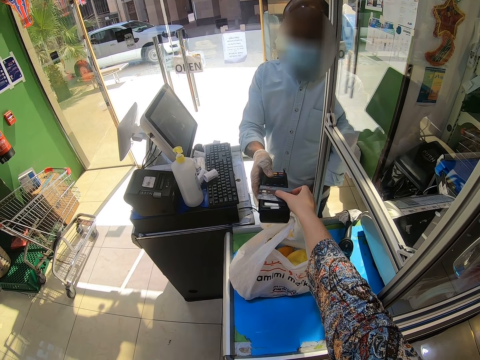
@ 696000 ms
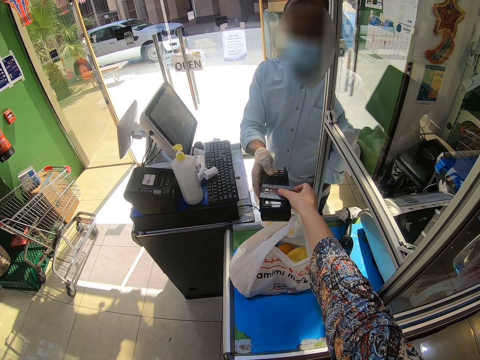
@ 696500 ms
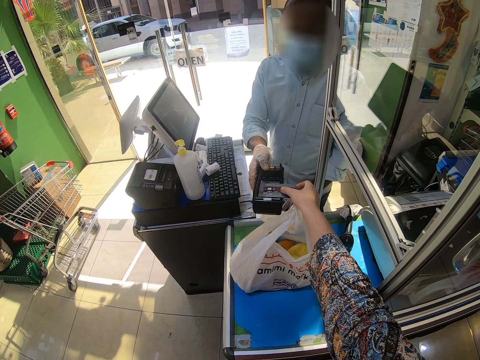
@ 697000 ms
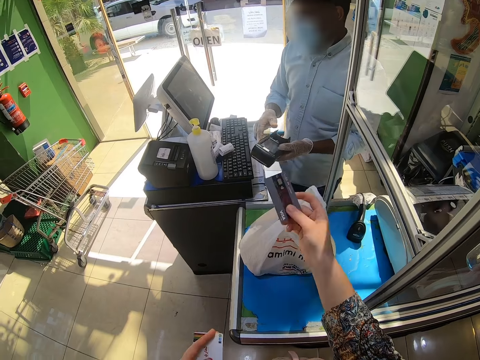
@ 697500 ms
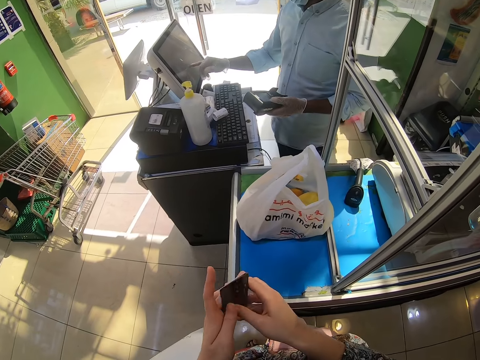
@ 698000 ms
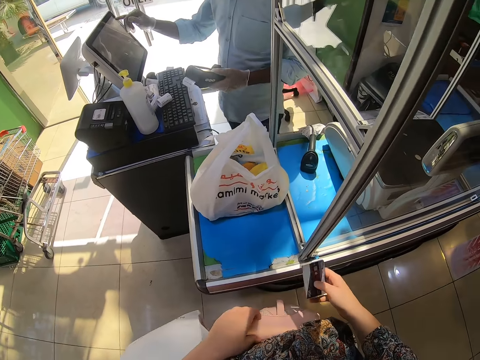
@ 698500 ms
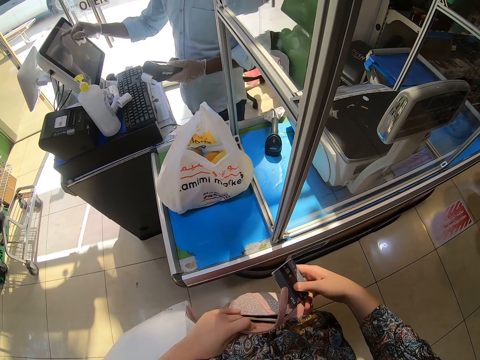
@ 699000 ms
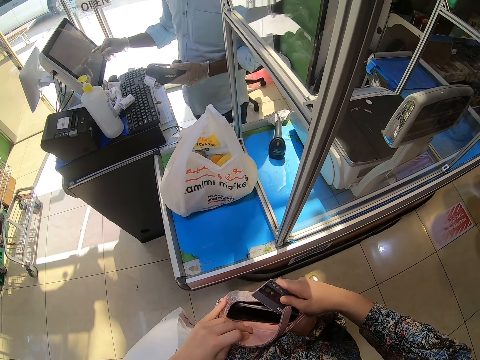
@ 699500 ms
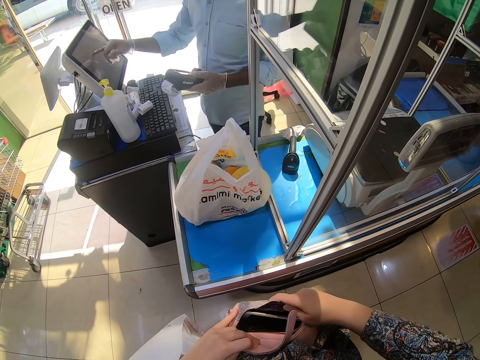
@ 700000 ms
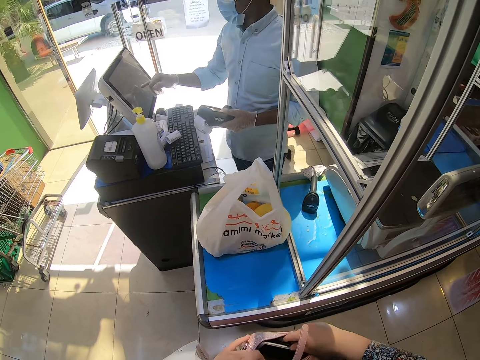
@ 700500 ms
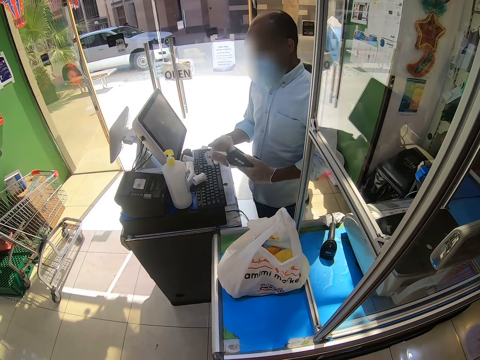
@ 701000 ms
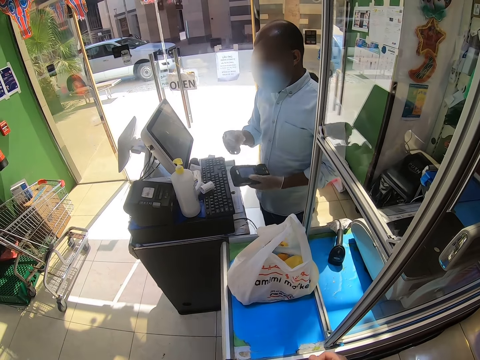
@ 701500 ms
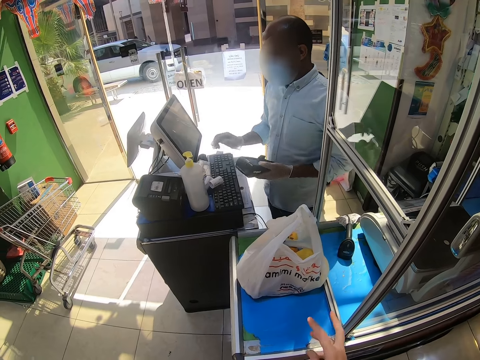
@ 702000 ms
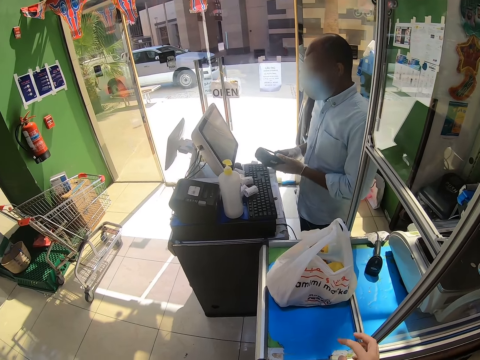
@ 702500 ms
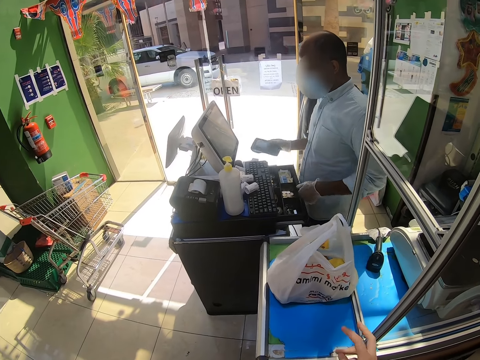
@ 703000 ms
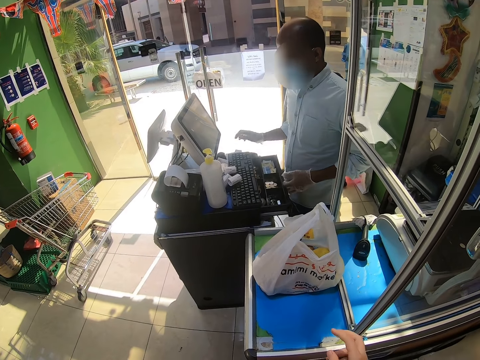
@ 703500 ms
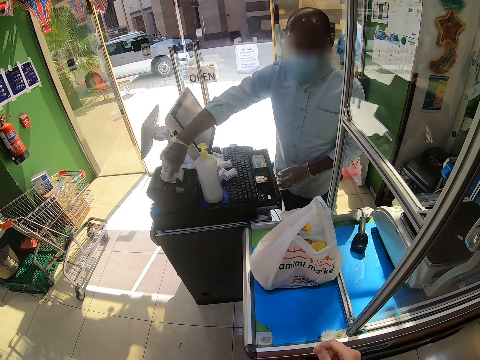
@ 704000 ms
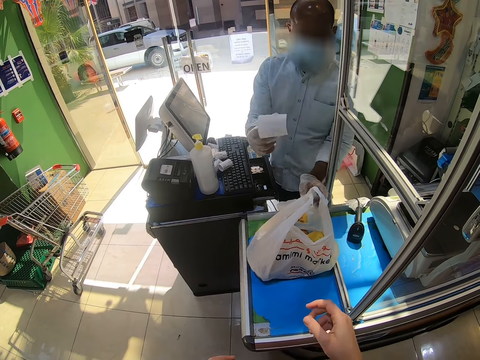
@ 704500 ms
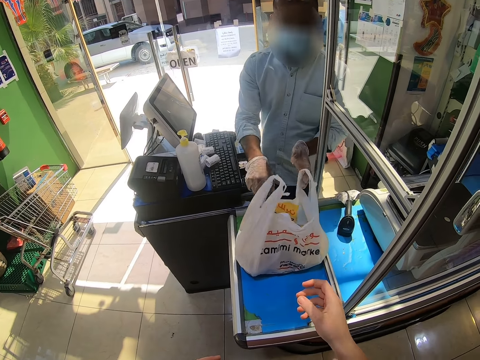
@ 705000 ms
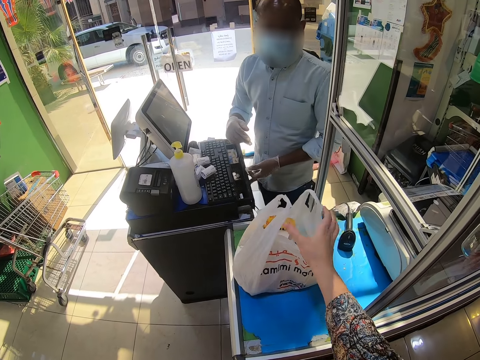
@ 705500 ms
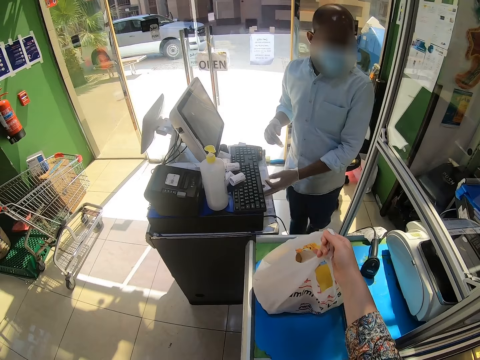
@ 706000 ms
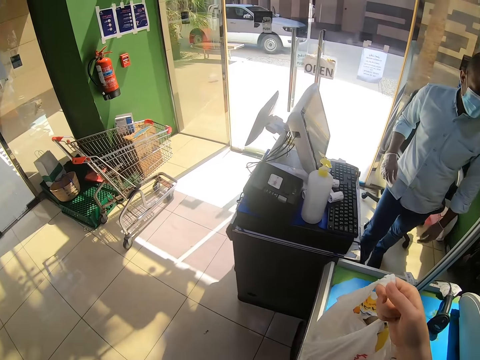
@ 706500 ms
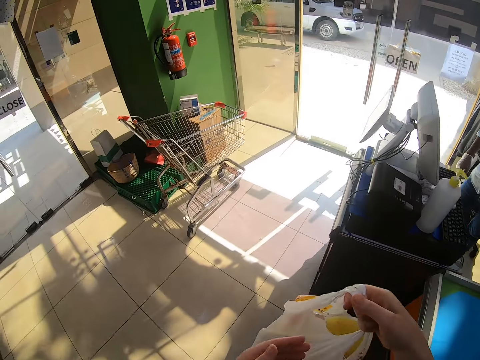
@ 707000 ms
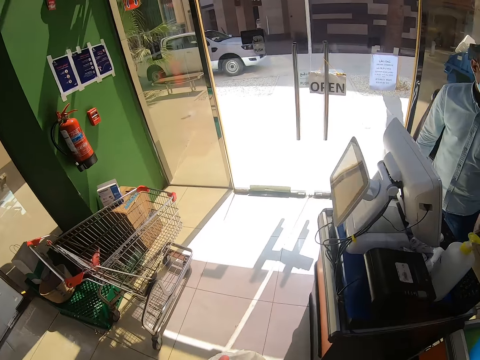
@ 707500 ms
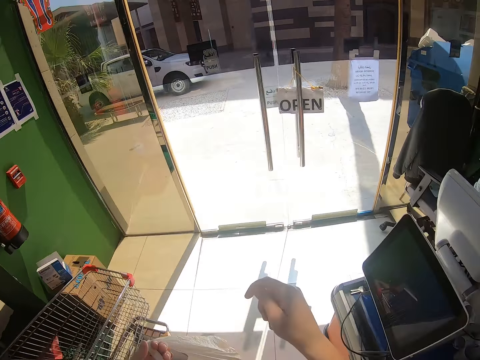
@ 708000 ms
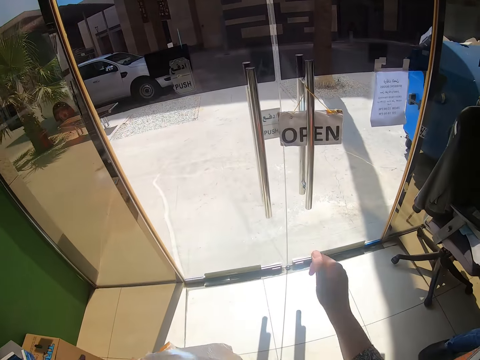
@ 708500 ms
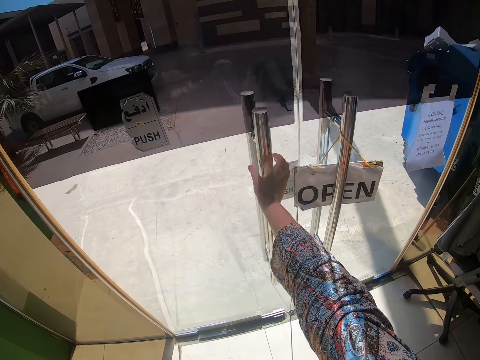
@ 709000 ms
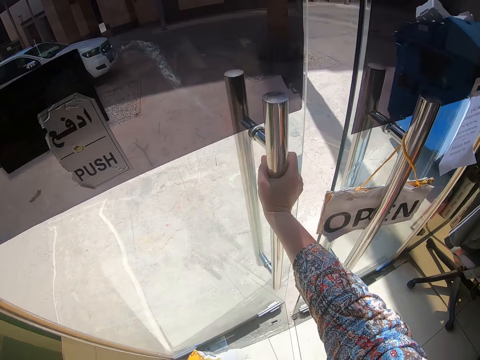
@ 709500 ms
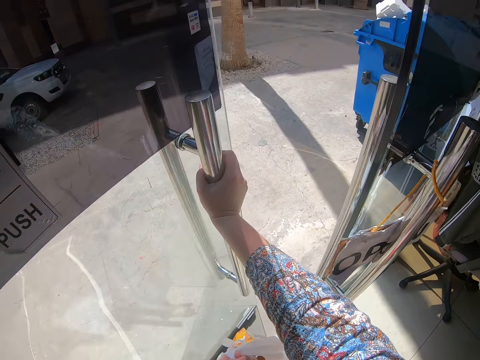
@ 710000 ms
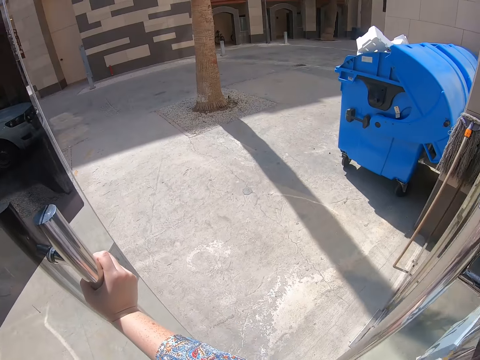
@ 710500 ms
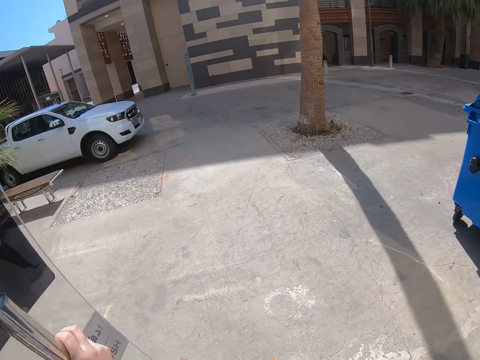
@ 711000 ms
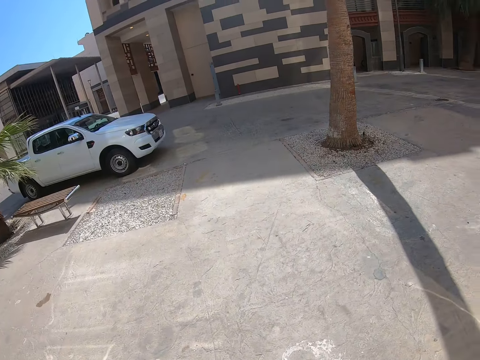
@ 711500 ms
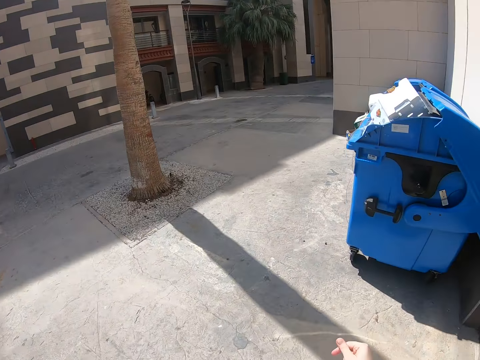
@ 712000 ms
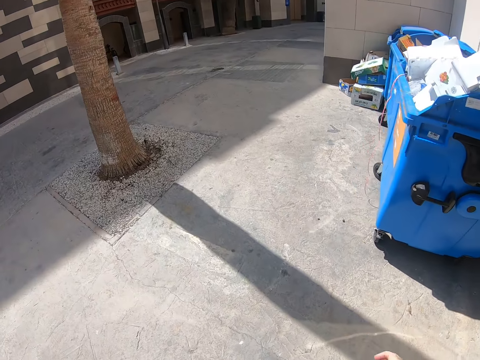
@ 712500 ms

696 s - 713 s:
The camera wearer picks up the card from the ATM machine. A person operates the desktop. The camera wearer places the card in the bag. The person tears the receipt, drops the receipt on the table, places the smart card machine in the other hand, places the smart card machine on the counter, opens the register, and places the receipt inside the shopping bag. The camera wearer picks up the shopping bag from the counter. They walk towards the door, open the door, and walk out of the grocery store.

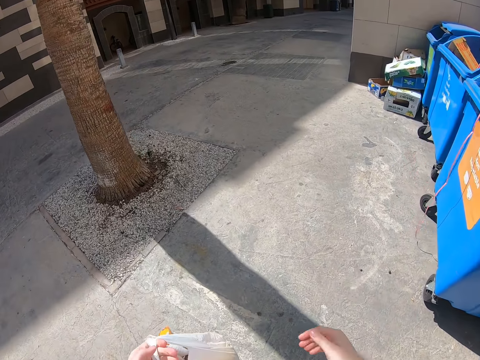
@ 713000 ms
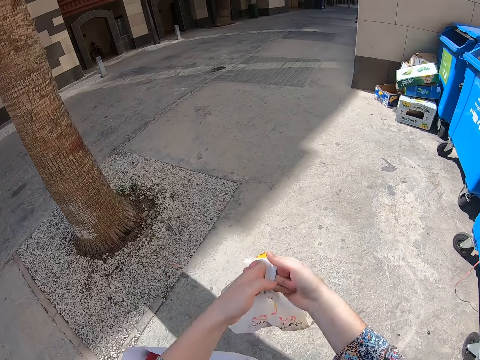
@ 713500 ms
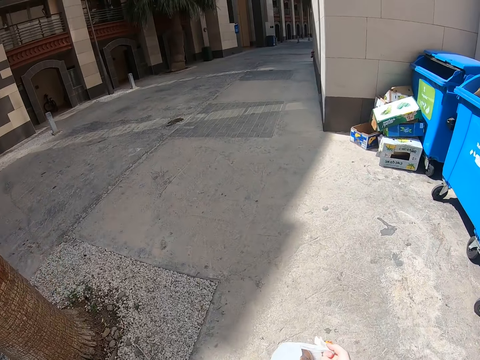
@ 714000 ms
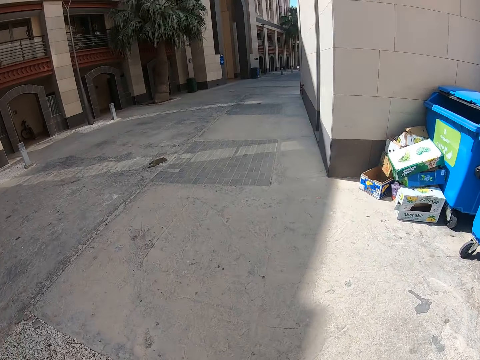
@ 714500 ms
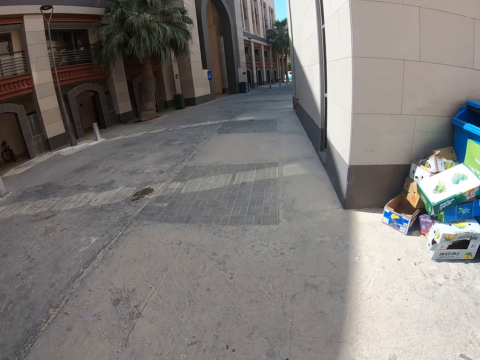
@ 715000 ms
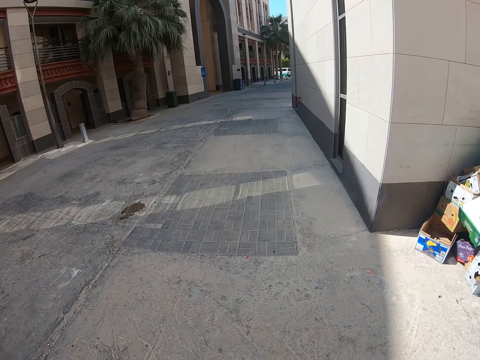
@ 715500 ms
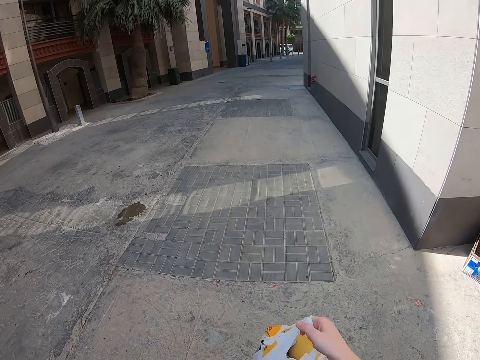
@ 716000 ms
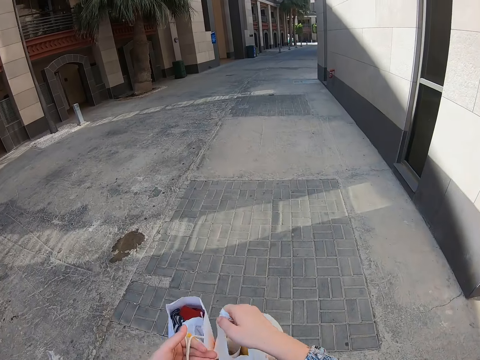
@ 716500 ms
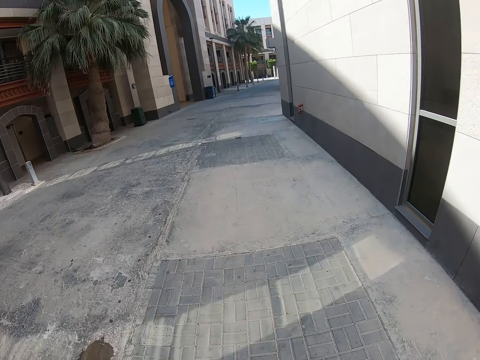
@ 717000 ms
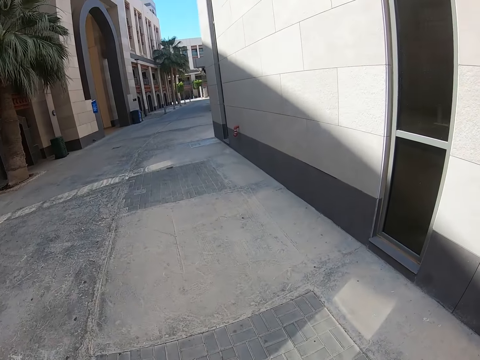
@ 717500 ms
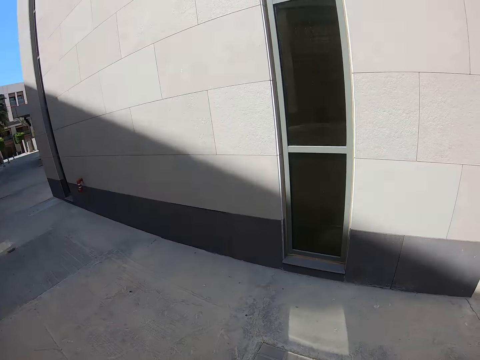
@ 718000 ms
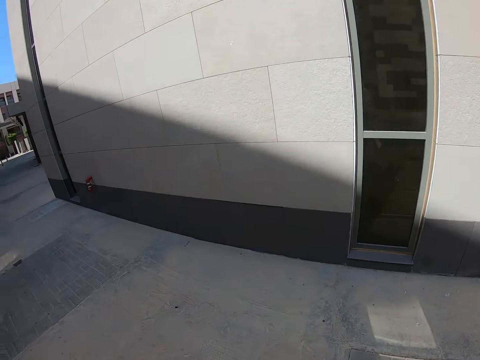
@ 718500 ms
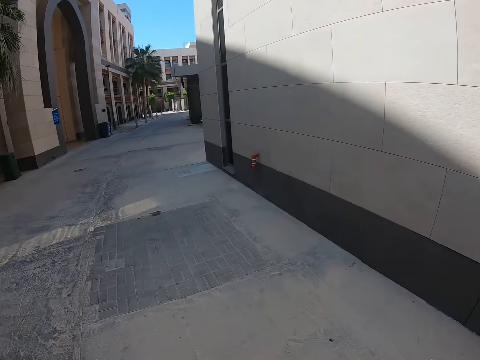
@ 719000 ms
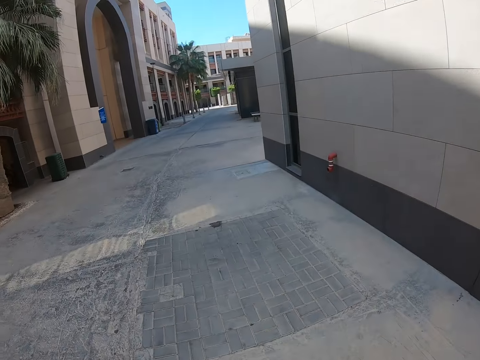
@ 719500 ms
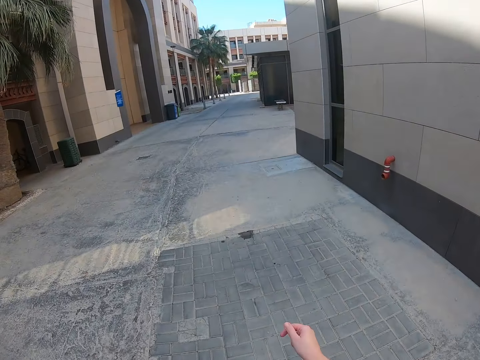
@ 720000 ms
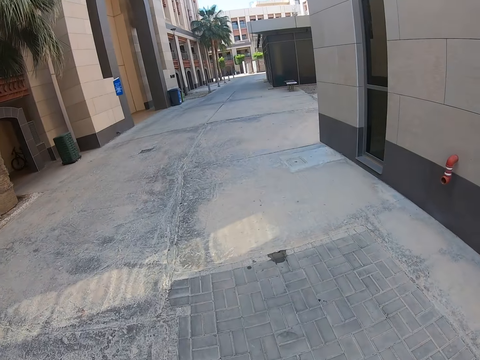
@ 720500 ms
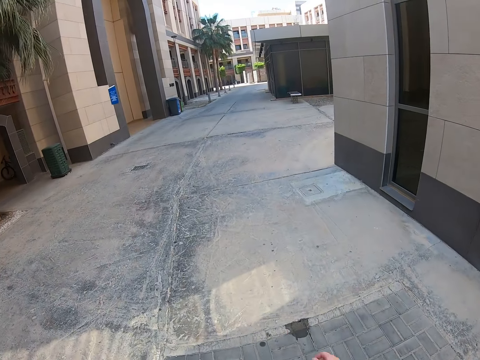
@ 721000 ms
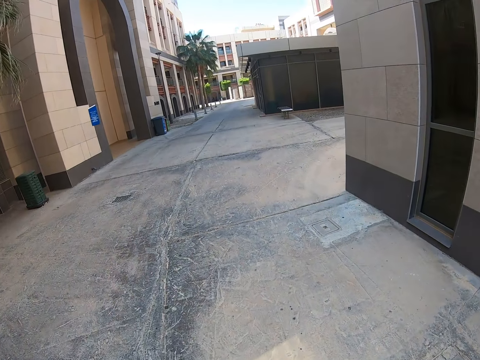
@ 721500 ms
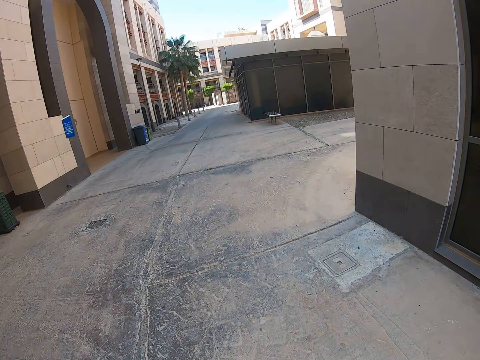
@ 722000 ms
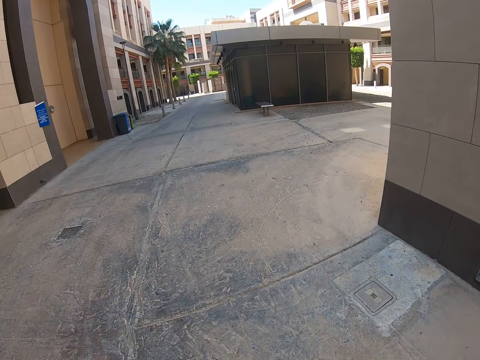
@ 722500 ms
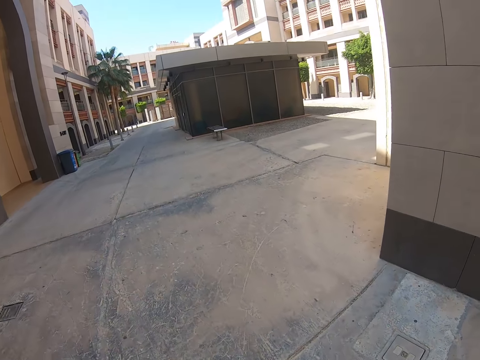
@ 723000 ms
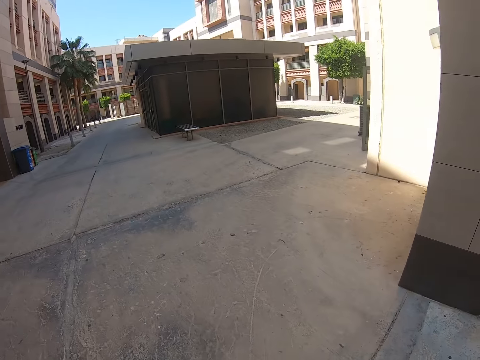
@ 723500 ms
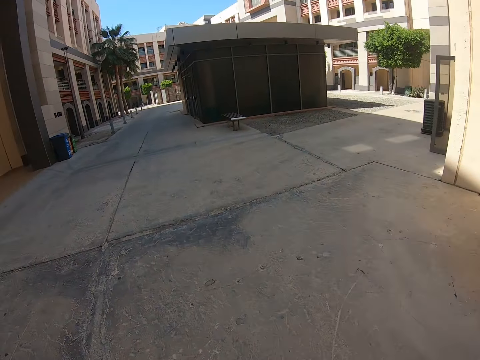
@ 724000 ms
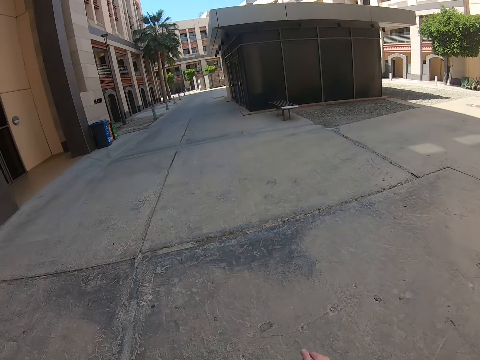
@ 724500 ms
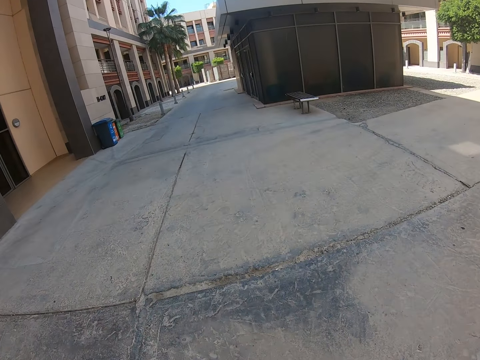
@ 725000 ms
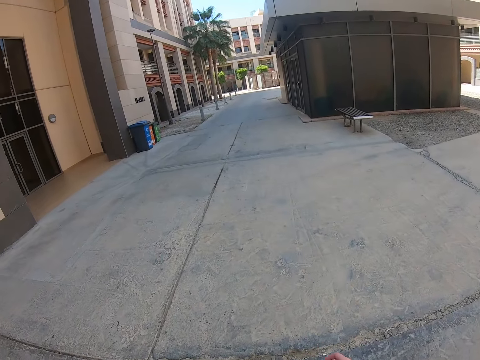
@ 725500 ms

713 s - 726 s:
The camera wearer walks on the road. They place the shopping bag in the other hand. They hold the bag and the shopping bag in one hand. They walk around the block.
